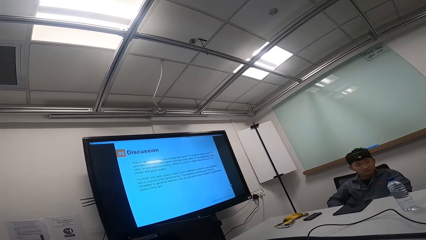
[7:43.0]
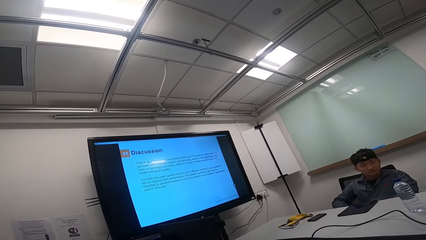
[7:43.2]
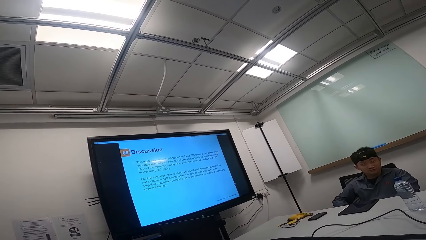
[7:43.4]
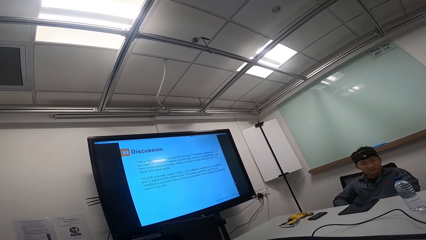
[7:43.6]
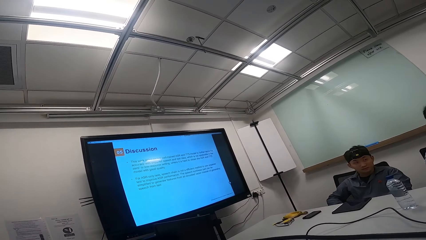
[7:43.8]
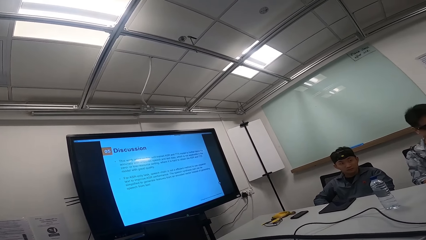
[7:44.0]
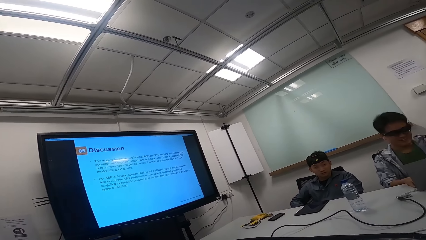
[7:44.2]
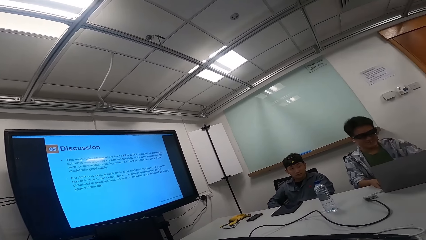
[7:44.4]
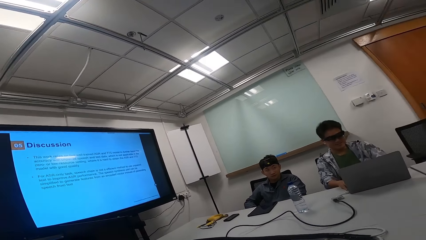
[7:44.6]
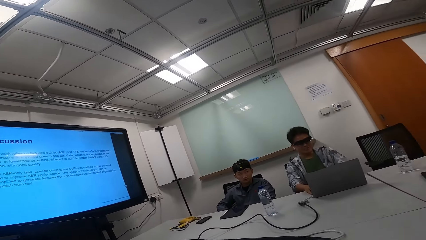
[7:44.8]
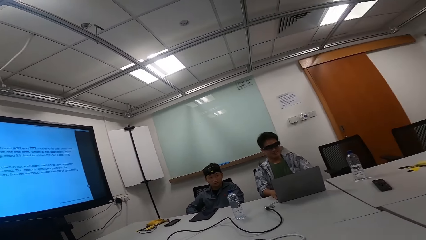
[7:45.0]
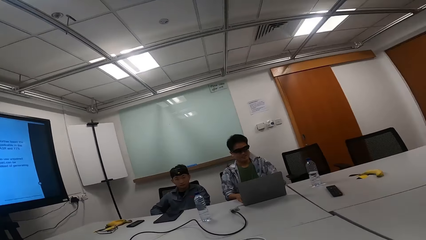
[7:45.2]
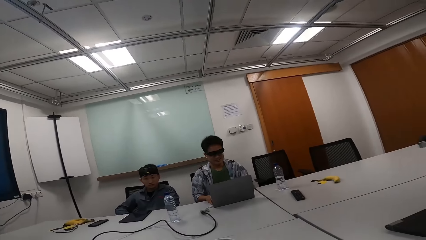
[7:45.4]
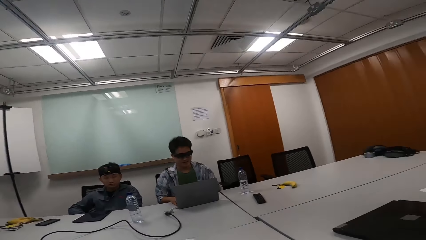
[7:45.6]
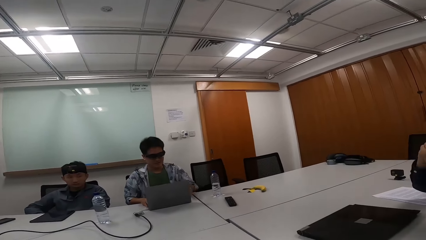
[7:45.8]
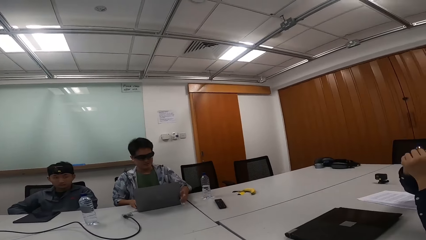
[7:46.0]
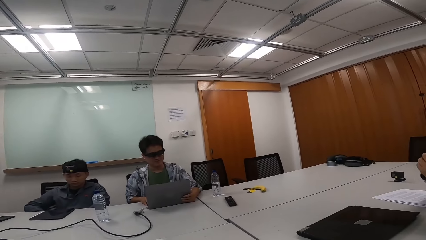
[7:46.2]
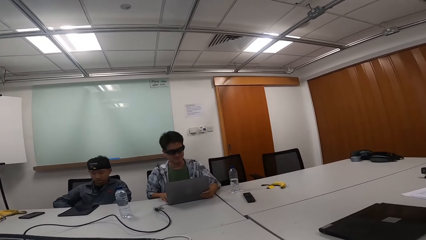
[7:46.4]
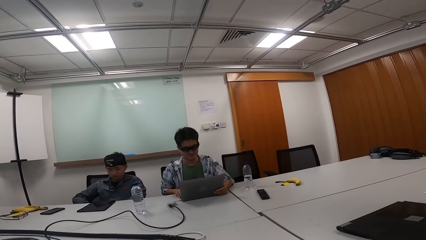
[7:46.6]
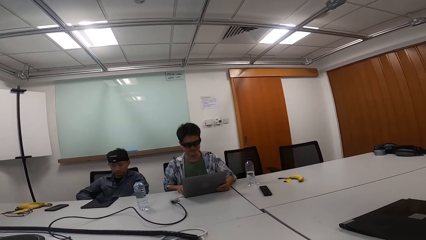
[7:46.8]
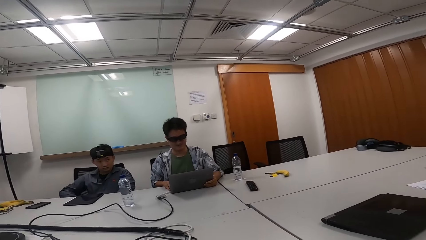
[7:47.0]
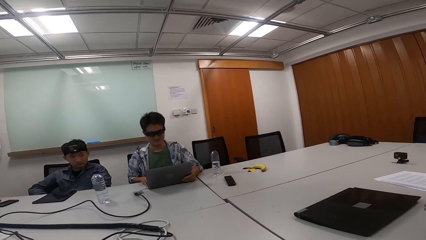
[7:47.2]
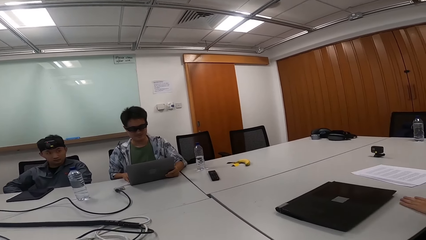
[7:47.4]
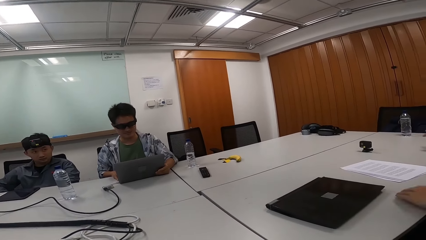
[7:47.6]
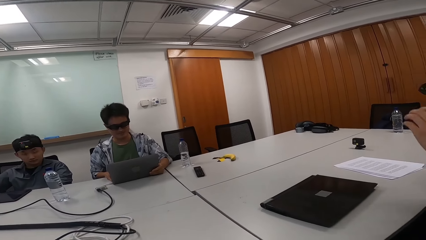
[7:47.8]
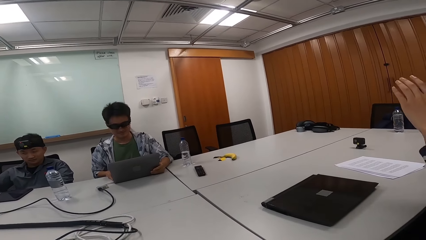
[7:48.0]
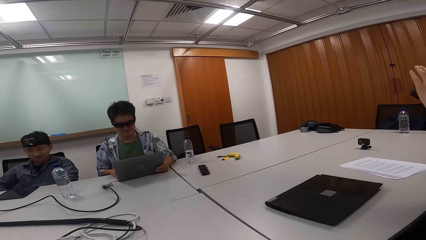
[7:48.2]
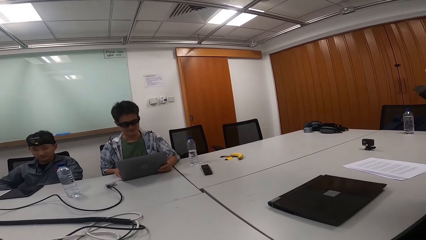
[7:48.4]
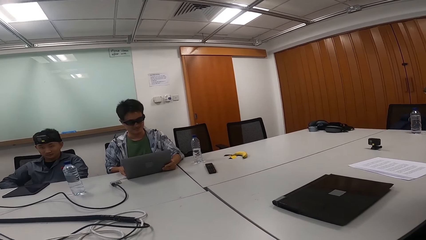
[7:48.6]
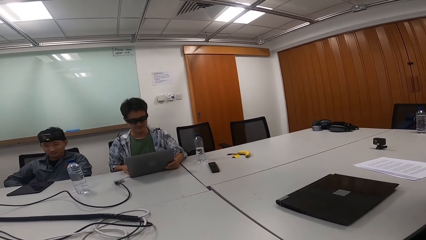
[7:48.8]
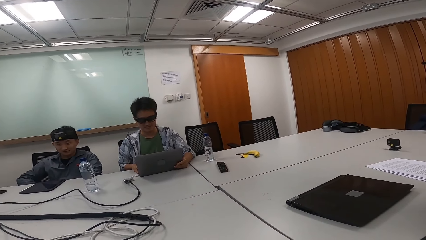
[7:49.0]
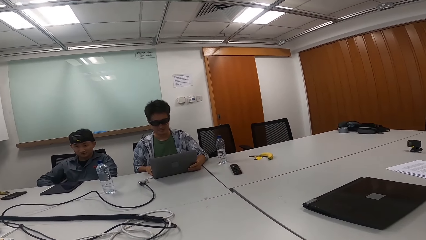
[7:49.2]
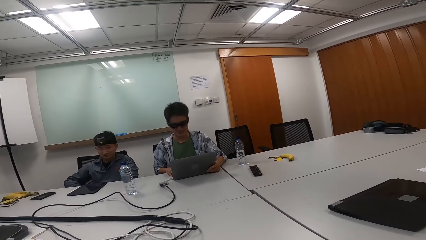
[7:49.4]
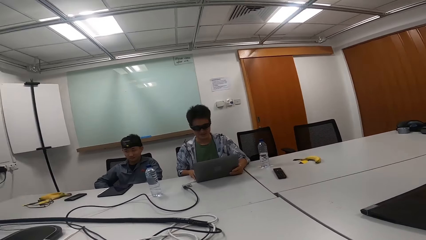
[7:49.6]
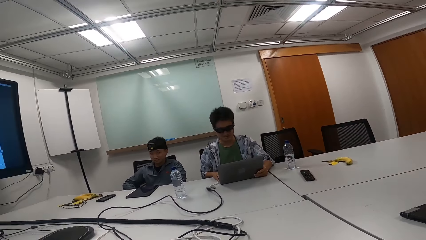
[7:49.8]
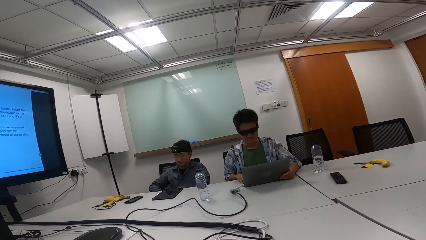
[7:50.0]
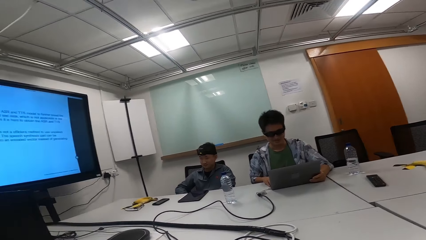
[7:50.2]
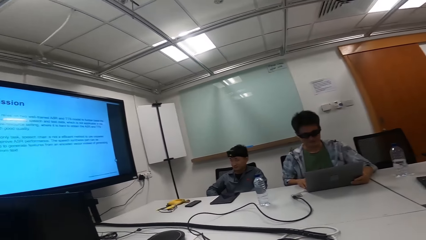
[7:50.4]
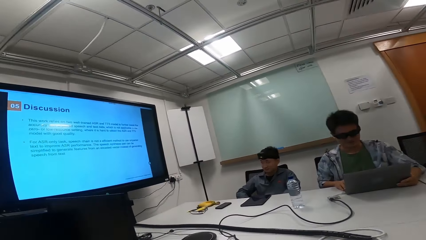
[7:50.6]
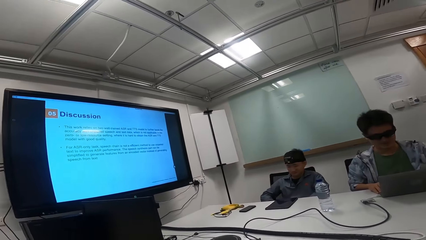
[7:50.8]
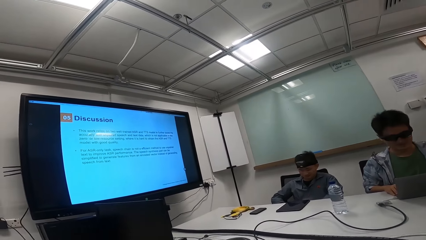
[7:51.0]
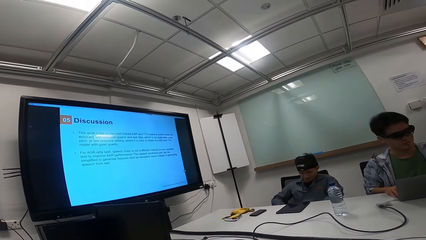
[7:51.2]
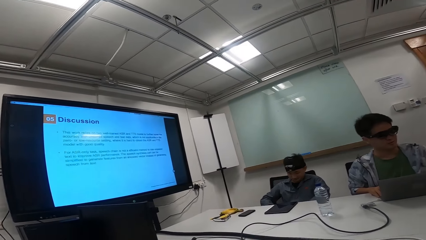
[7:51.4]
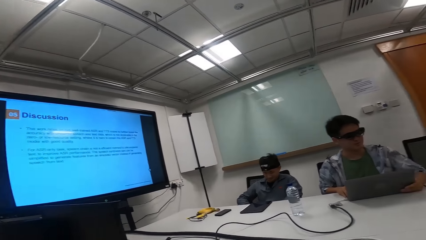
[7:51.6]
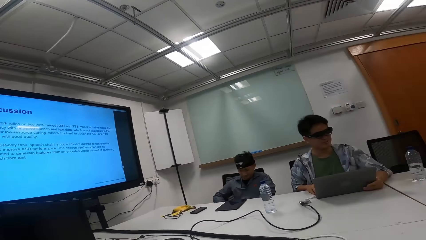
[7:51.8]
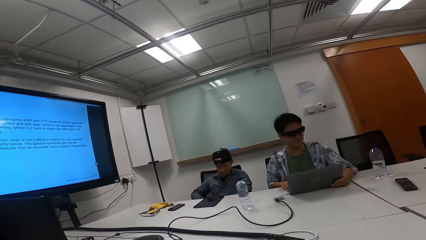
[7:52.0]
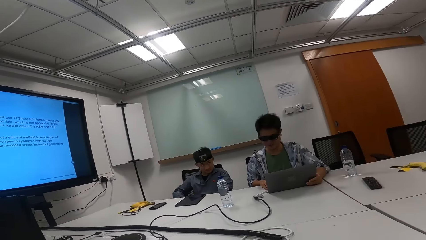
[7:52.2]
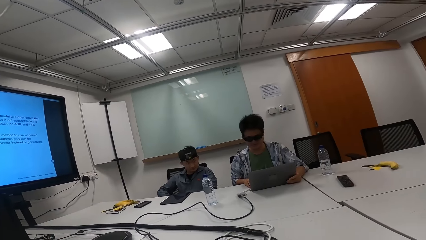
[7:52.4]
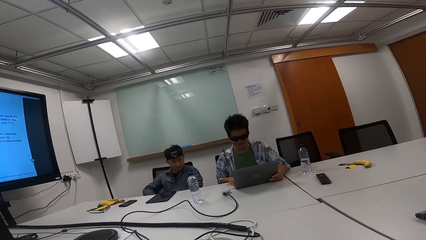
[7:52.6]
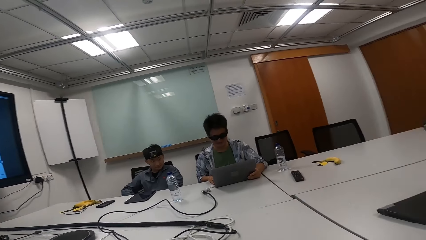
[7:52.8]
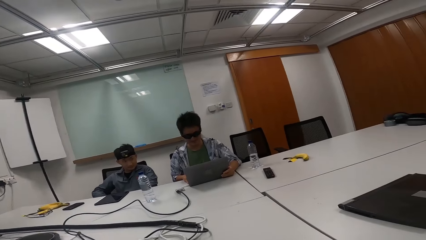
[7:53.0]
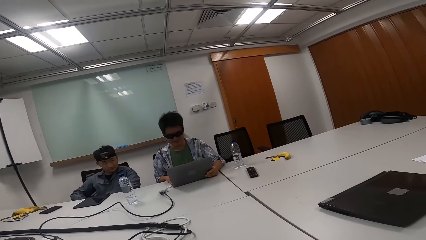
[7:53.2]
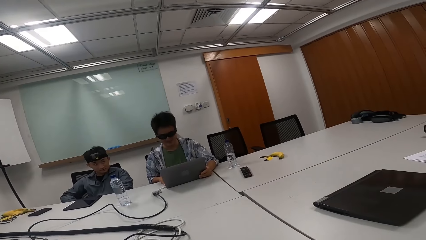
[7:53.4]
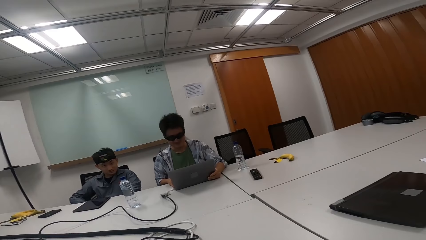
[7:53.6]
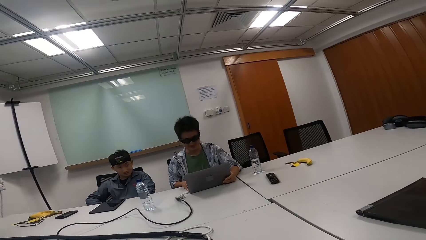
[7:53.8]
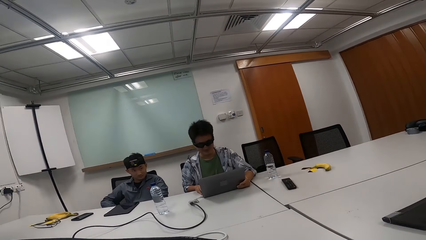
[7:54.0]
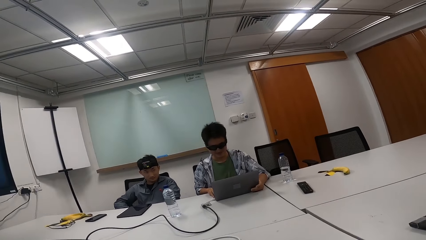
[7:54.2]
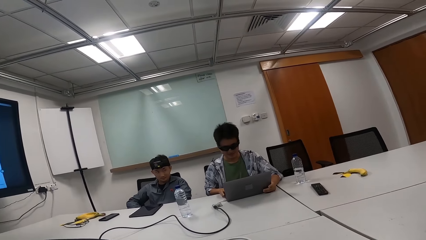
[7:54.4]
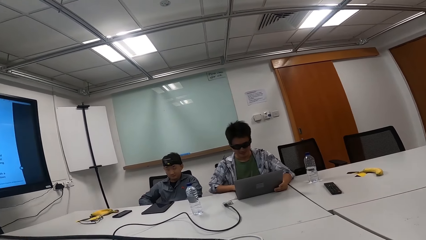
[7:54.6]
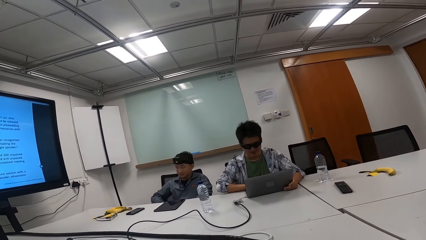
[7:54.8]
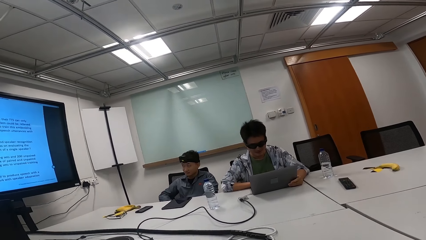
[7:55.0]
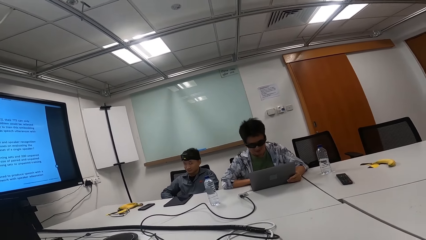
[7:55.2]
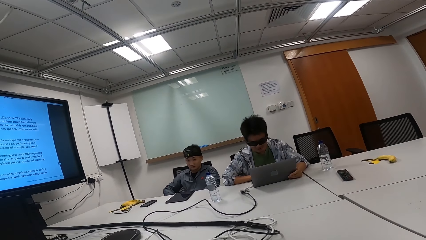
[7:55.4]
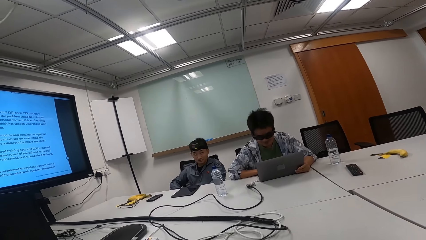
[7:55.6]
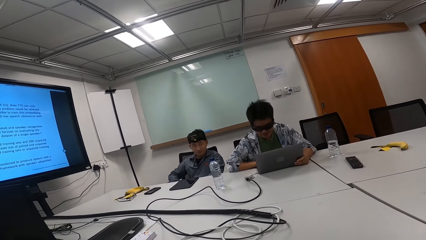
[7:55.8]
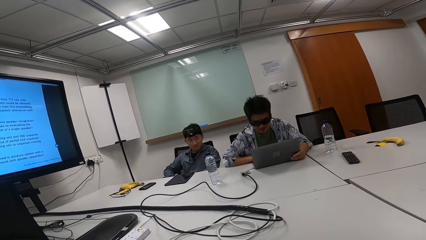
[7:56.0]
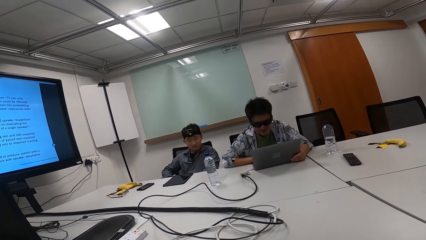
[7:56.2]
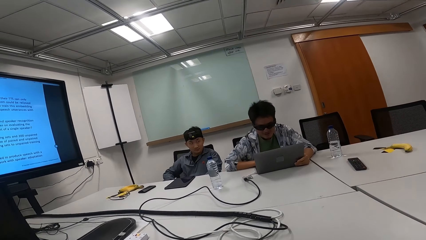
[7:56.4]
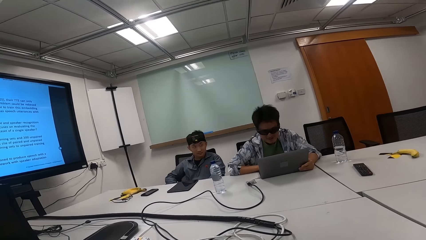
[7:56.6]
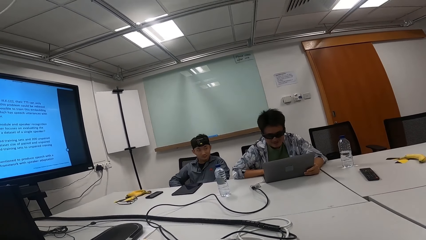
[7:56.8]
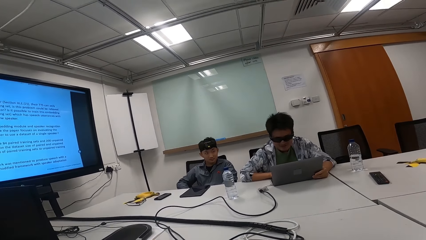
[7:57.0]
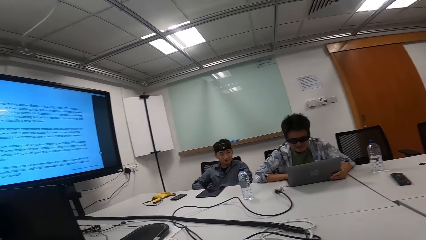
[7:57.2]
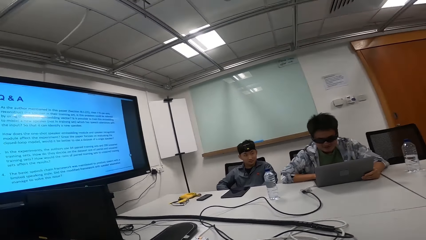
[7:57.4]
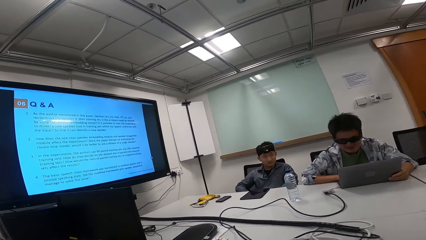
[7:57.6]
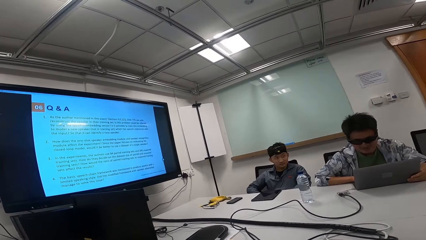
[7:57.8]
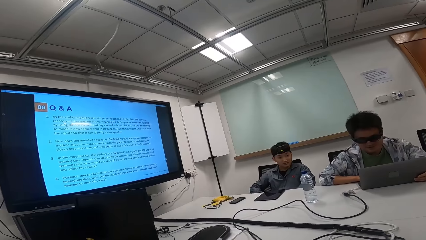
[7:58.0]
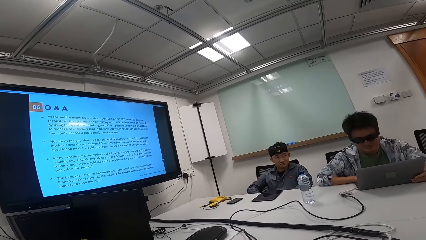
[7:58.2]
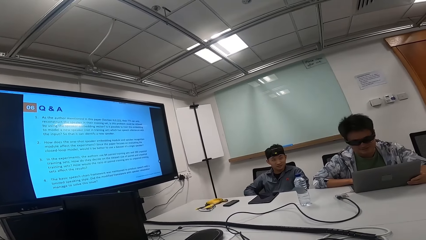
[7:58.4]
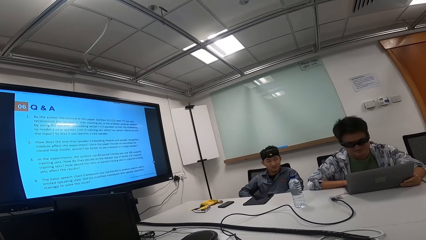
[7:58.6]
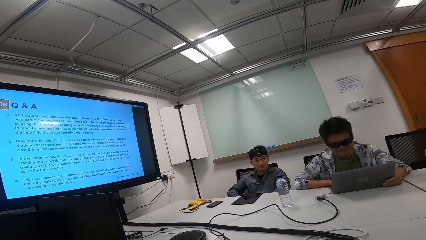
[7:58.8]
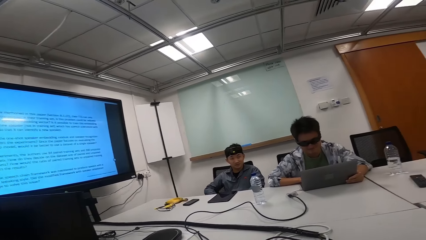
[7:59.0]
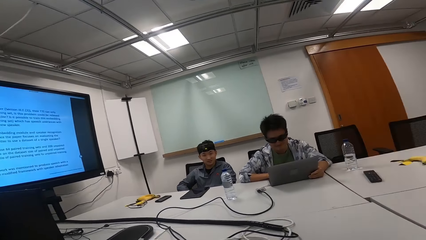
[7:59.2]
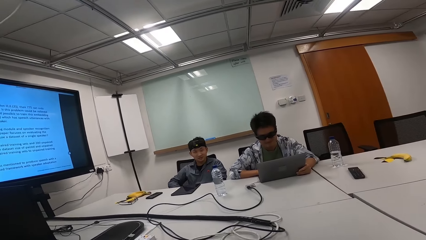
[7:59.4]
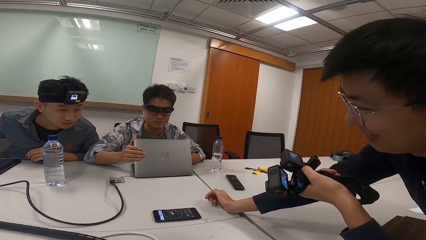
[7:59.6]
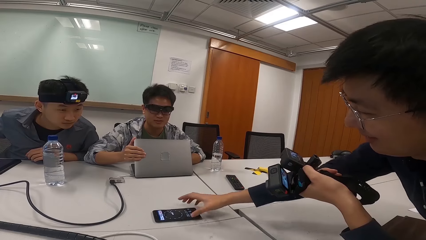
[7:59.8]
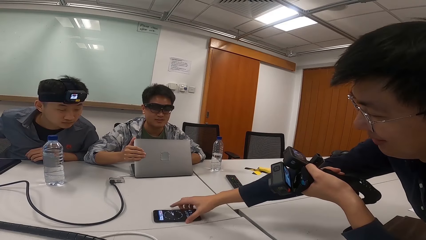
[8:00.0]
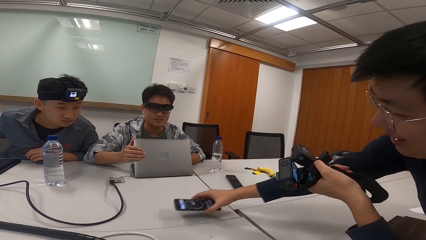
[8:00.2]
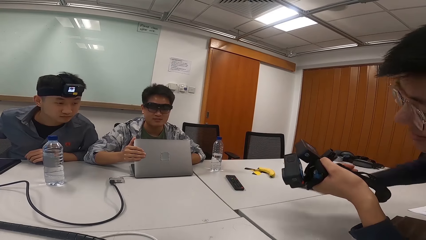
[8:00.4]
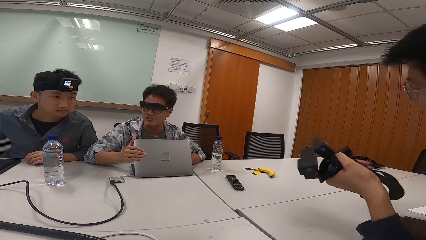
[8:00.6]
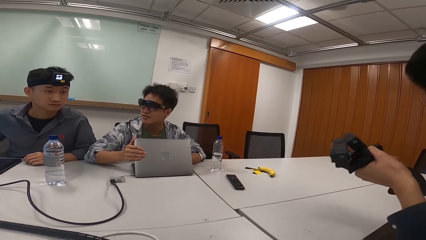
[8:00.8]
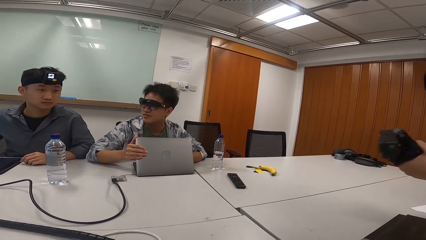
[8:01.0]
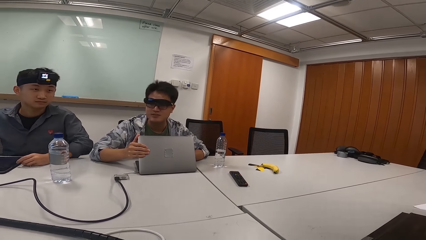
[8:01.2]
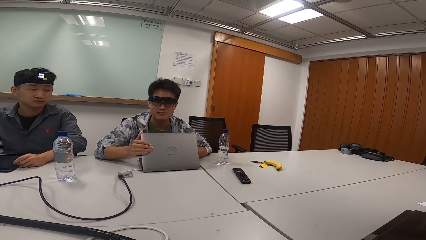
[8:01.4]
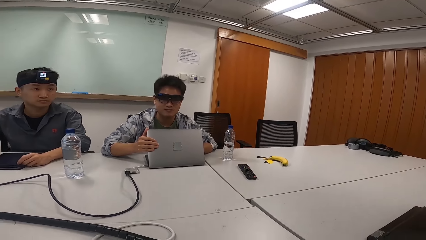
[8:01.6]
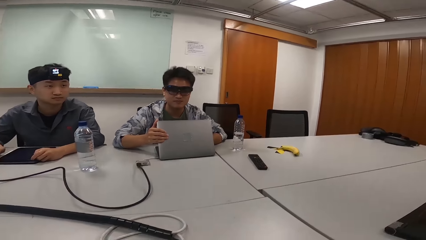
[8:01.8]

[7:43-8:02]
A person looks at the camera wearer. The camera wearer observes a man. The man operates his laptop. The camera wearer looks sideways. Another man talks to the first man, a third man and the camera wearer. The camera wearer turns towards the screen and stares at the screen. The second man talks to the first man, the third man and the camera wearer. The camera wearer observes the first man. The first man operates his laptop. The second man talks to the first man, the third man and the camera wearer. The camera wearer looks at the person and another person. They stare at the screen. The first person looks at the laptop closely. The second man talks to the first man, the third man and the camera wearer. The first man operates his laptop. The second man picks up his phone. The camera wearer observes the first man.
